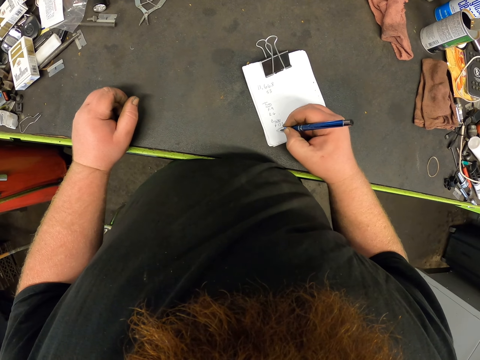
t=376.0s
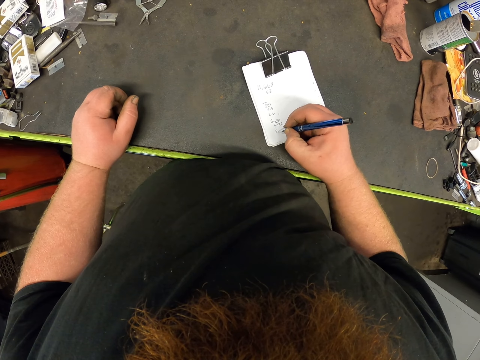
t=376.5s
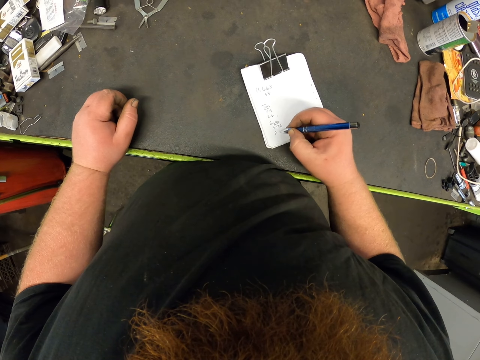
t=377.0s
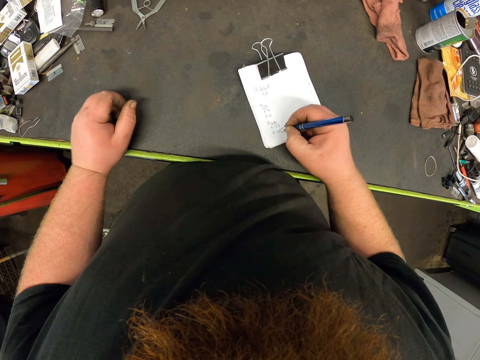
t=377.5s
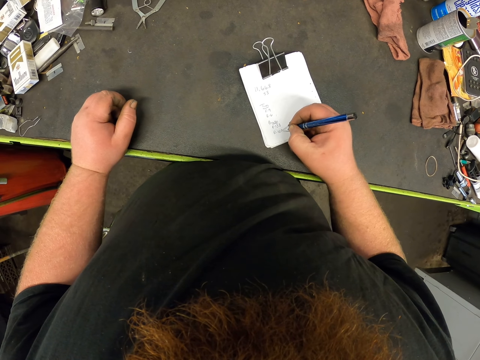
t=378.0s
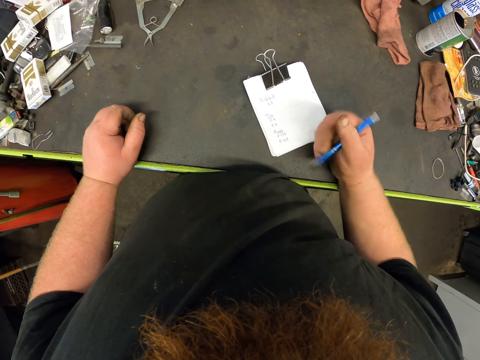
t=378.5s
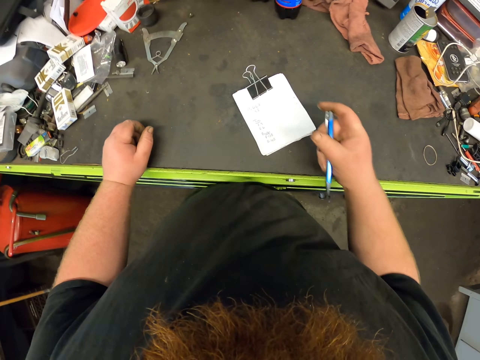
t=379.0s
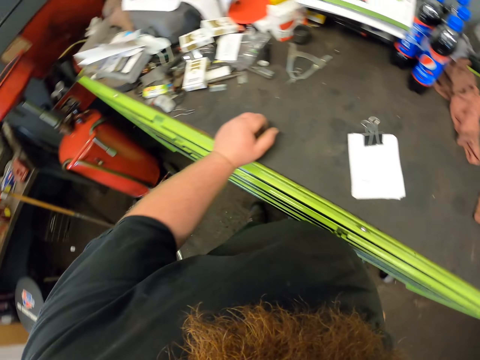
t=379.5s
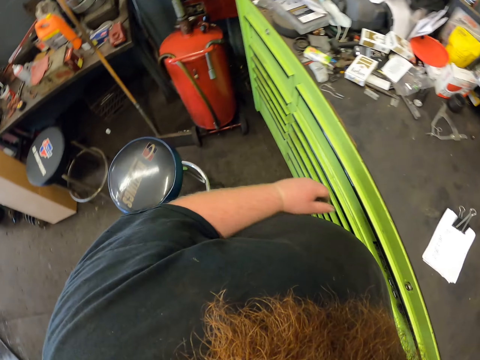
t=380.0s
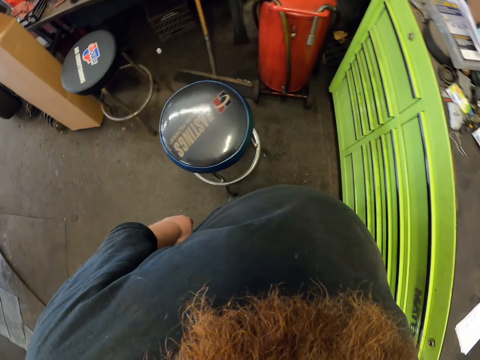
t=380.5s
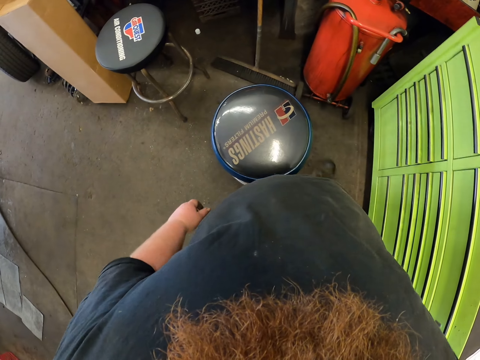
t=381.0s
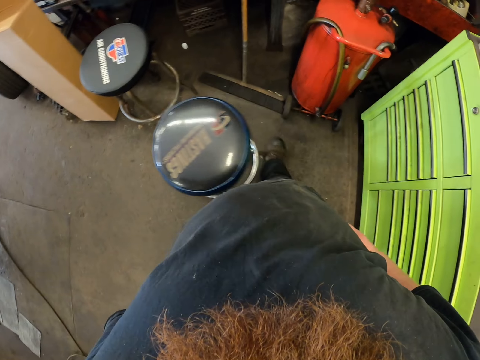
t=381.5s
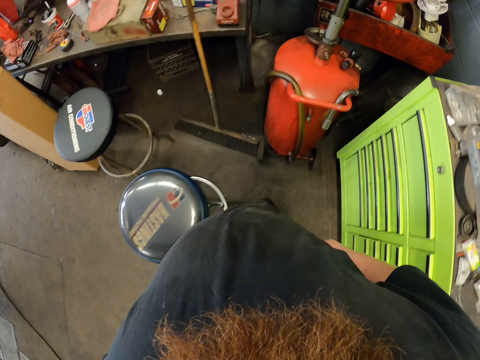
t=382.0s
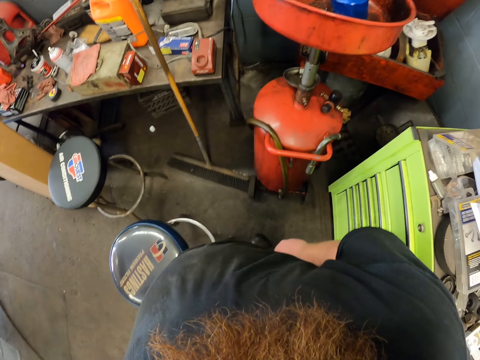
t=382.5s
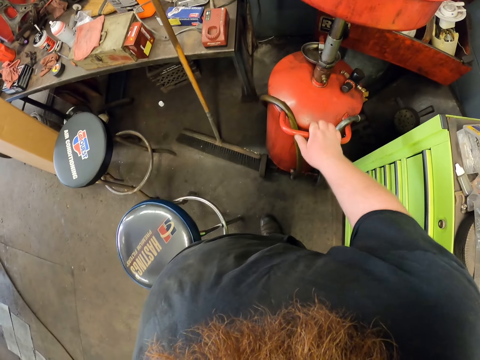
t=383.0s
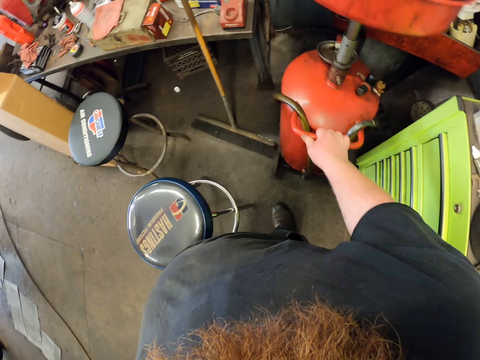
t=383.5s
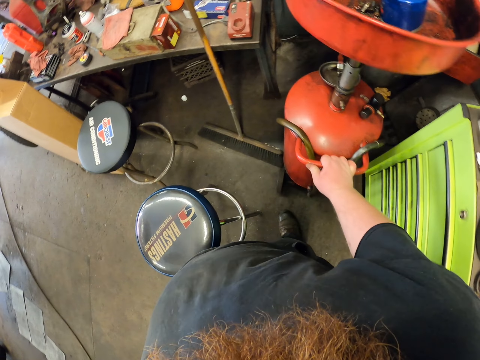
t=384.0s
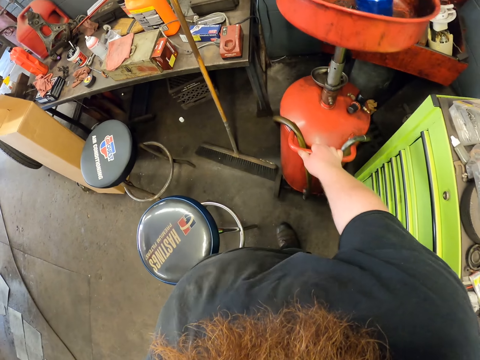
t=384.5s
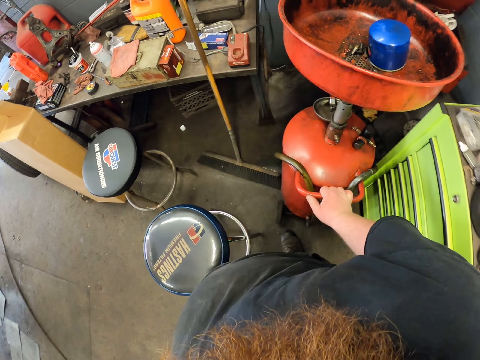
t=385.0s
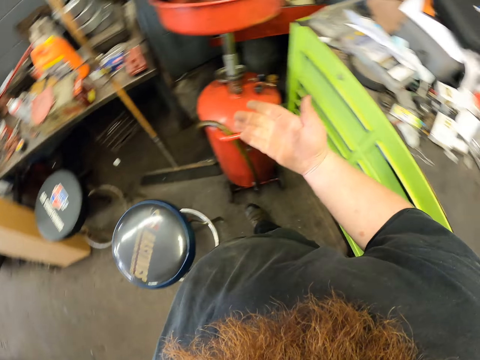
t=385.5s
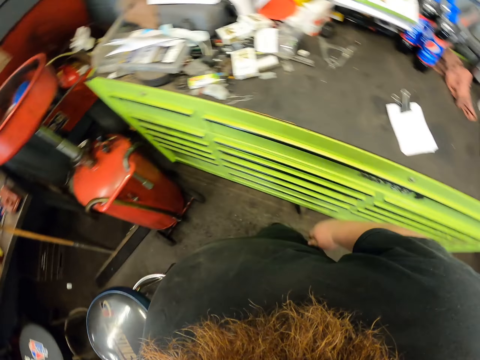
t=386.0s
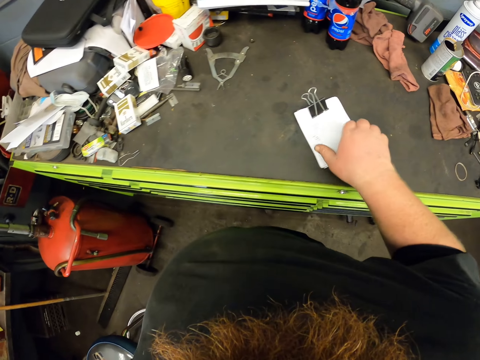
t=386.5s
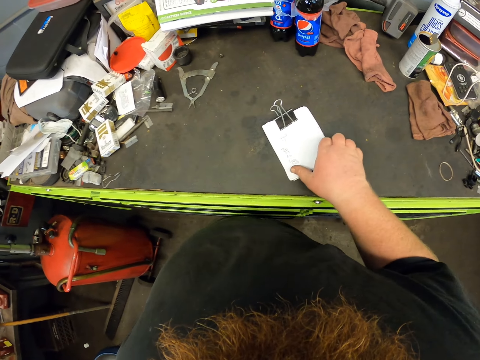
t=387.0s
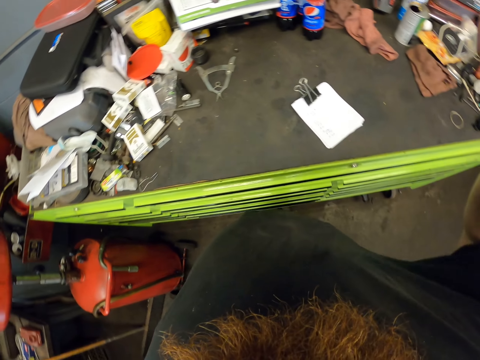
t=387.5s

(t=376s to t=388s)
The camera wearer pushes the chair by foot. They hold a gas. They pull the cylinder. They clear the hand on the cloth. They touch a paper.
